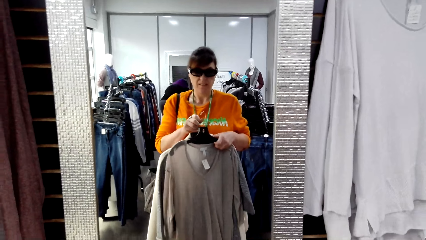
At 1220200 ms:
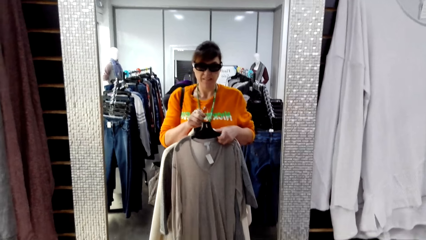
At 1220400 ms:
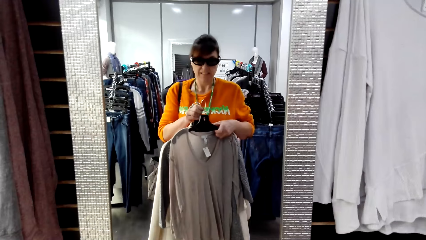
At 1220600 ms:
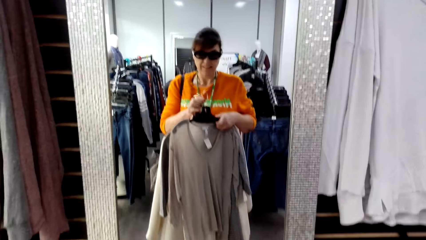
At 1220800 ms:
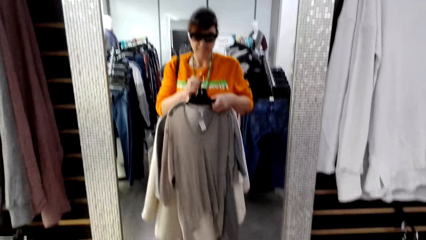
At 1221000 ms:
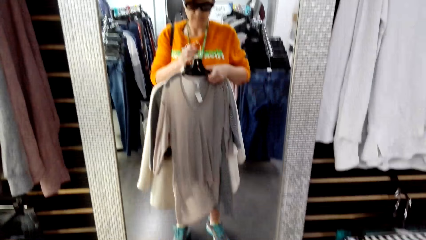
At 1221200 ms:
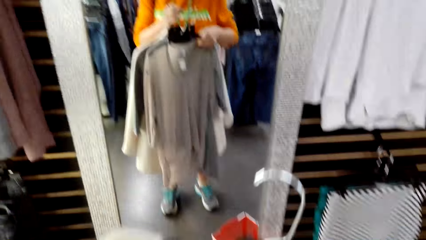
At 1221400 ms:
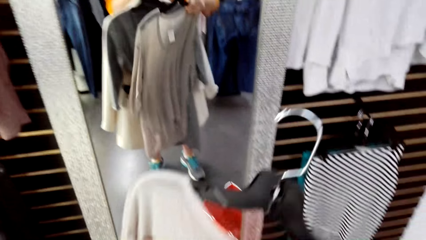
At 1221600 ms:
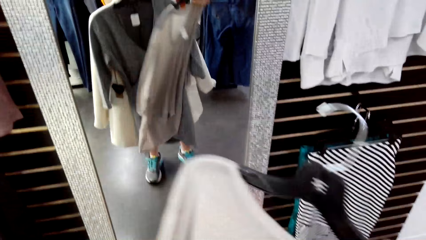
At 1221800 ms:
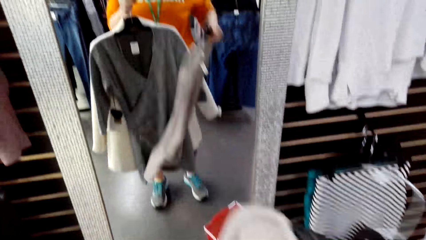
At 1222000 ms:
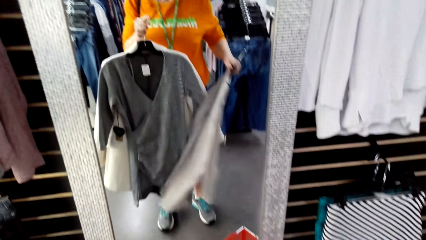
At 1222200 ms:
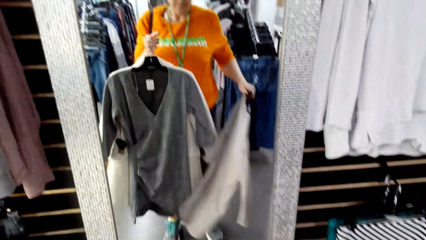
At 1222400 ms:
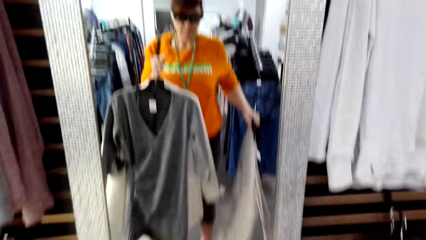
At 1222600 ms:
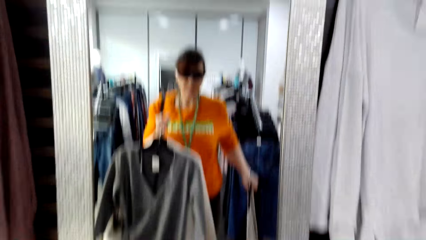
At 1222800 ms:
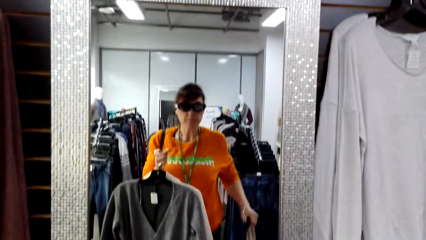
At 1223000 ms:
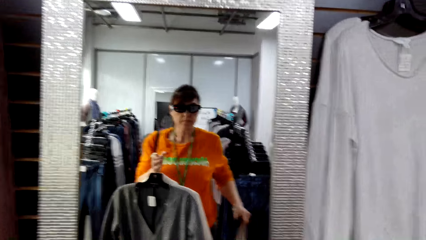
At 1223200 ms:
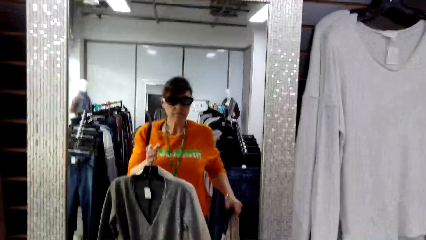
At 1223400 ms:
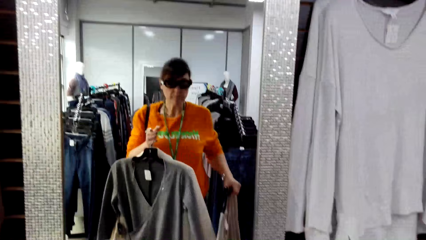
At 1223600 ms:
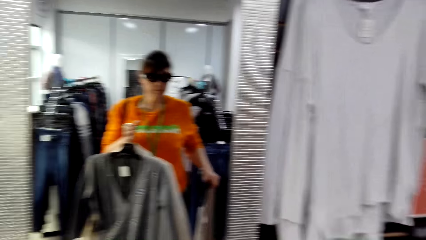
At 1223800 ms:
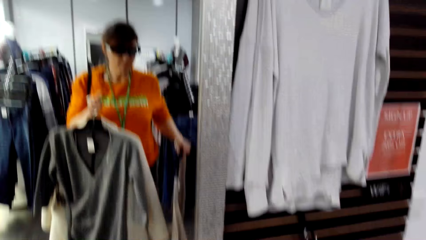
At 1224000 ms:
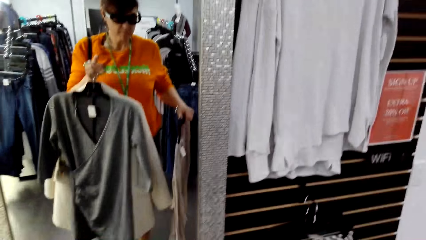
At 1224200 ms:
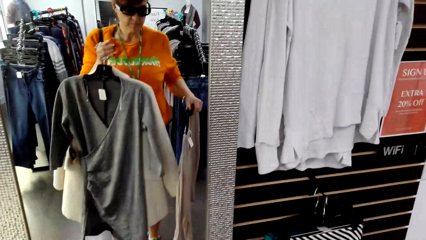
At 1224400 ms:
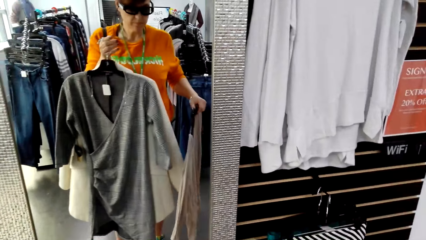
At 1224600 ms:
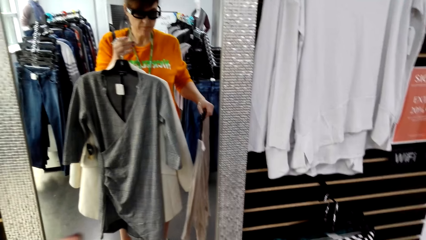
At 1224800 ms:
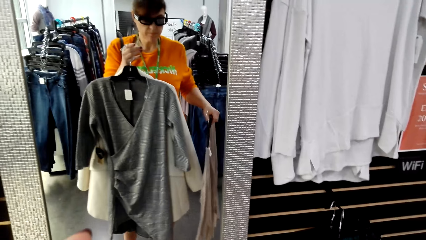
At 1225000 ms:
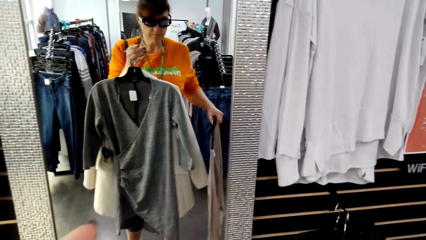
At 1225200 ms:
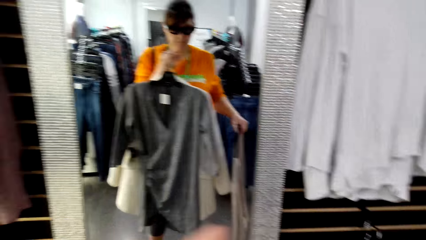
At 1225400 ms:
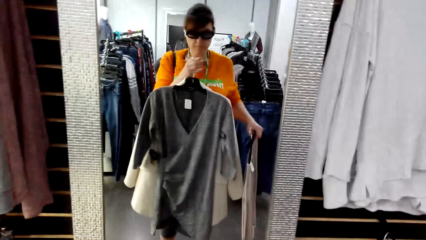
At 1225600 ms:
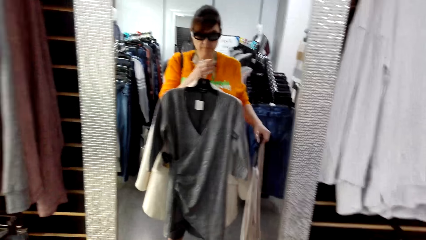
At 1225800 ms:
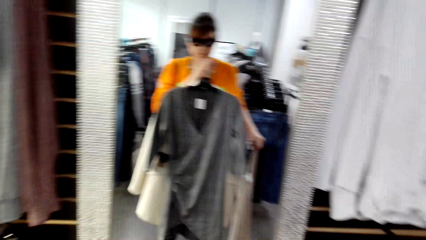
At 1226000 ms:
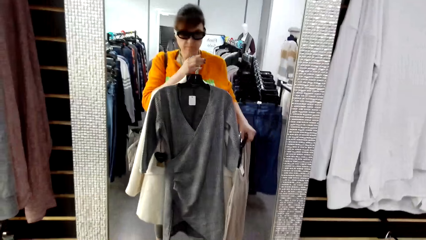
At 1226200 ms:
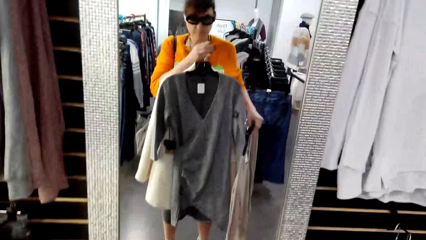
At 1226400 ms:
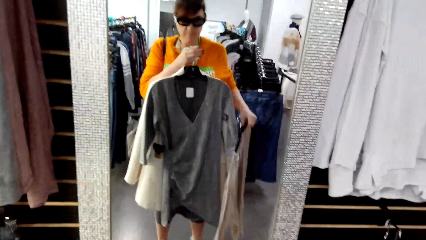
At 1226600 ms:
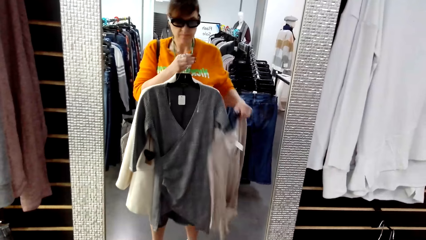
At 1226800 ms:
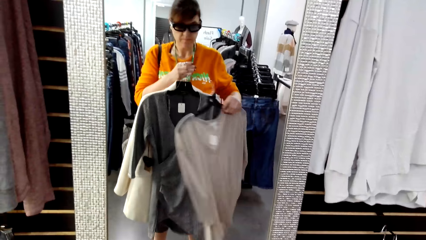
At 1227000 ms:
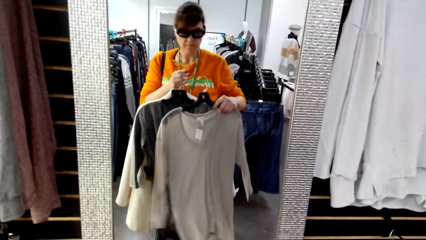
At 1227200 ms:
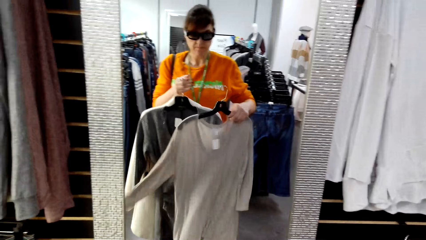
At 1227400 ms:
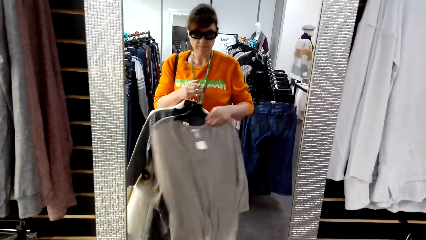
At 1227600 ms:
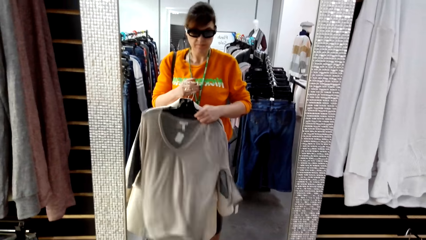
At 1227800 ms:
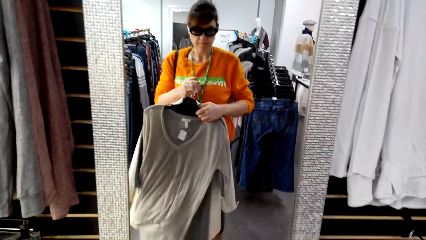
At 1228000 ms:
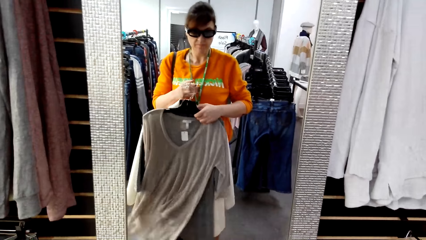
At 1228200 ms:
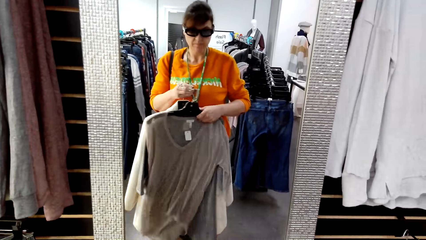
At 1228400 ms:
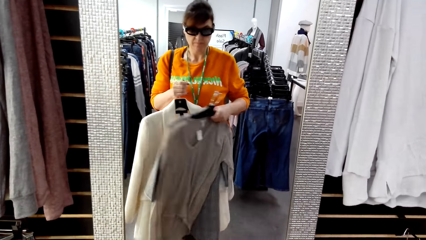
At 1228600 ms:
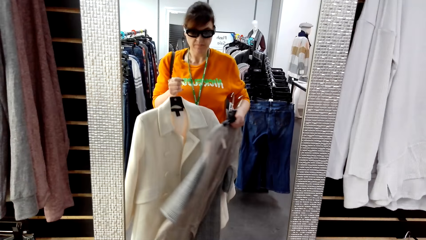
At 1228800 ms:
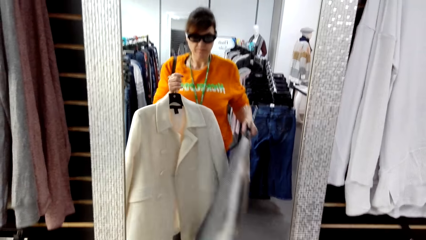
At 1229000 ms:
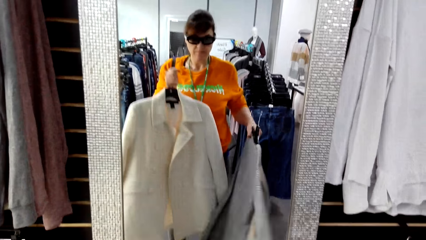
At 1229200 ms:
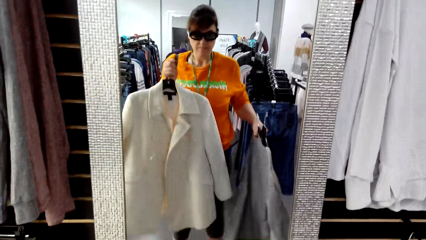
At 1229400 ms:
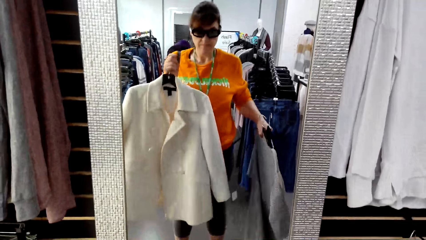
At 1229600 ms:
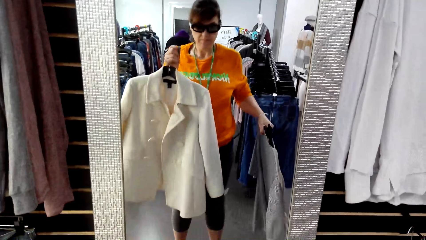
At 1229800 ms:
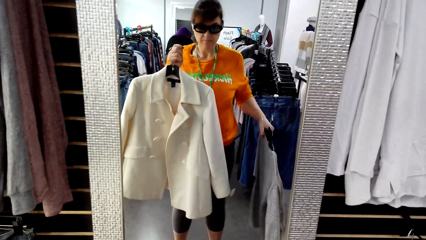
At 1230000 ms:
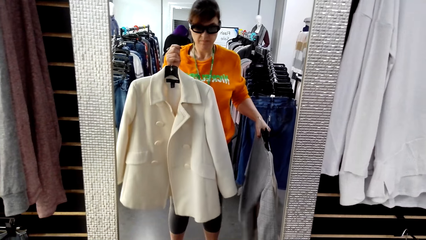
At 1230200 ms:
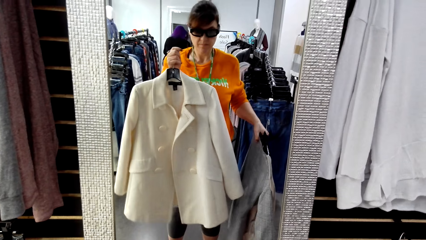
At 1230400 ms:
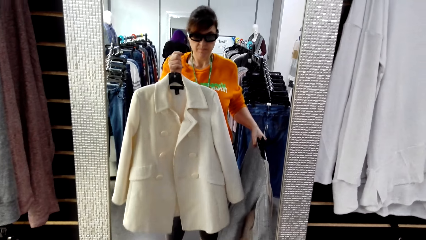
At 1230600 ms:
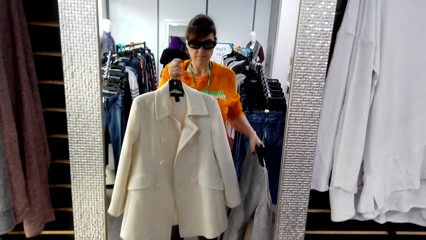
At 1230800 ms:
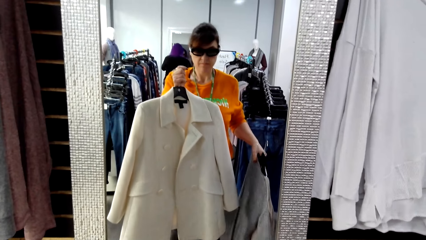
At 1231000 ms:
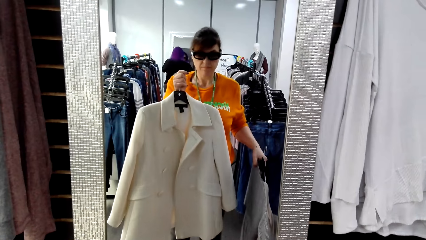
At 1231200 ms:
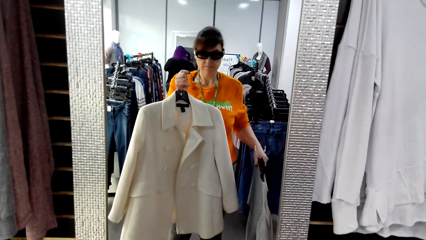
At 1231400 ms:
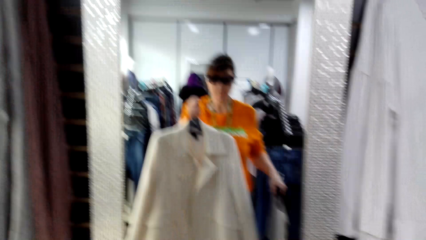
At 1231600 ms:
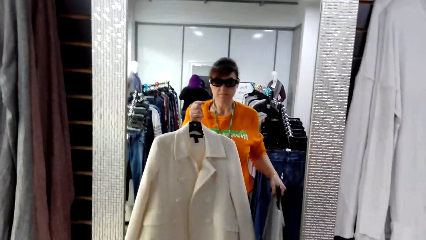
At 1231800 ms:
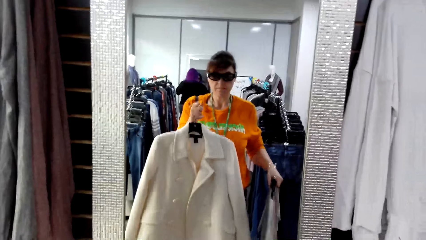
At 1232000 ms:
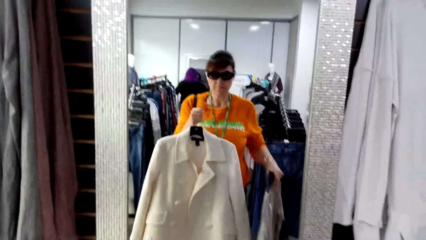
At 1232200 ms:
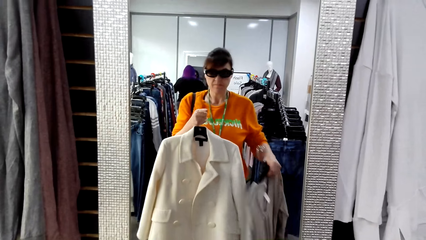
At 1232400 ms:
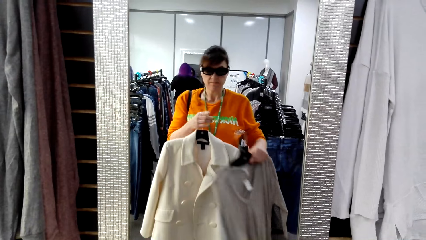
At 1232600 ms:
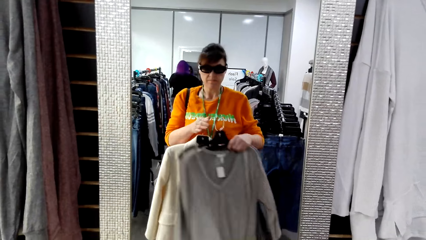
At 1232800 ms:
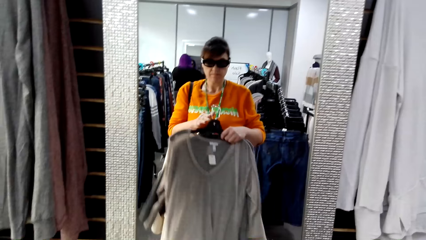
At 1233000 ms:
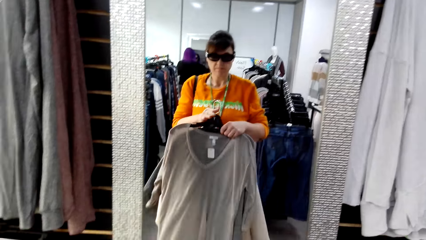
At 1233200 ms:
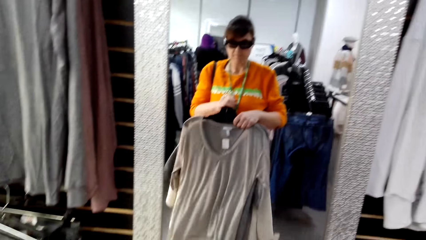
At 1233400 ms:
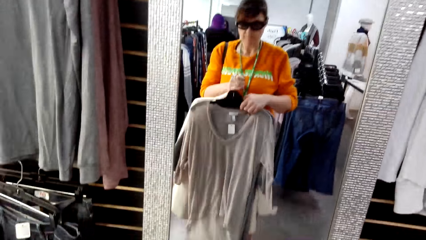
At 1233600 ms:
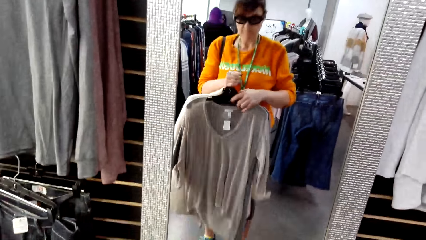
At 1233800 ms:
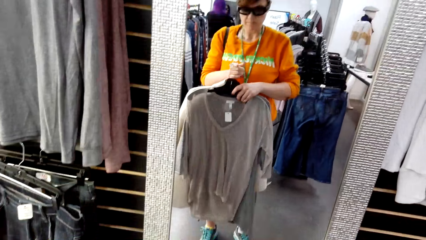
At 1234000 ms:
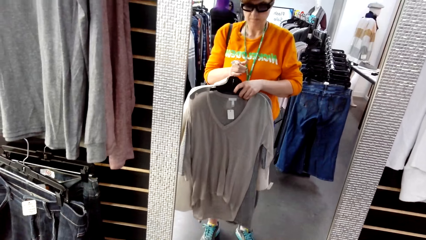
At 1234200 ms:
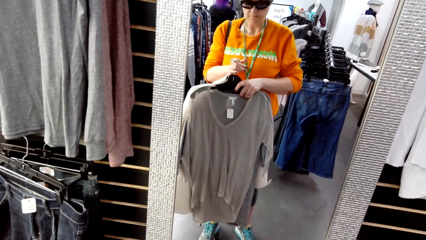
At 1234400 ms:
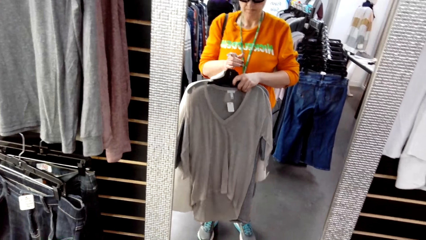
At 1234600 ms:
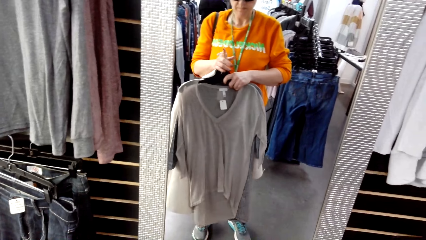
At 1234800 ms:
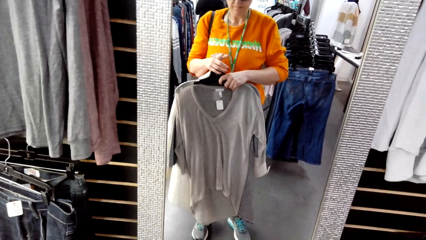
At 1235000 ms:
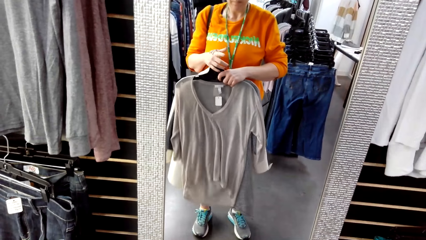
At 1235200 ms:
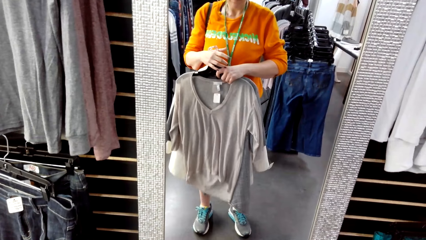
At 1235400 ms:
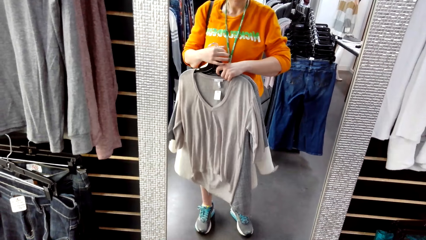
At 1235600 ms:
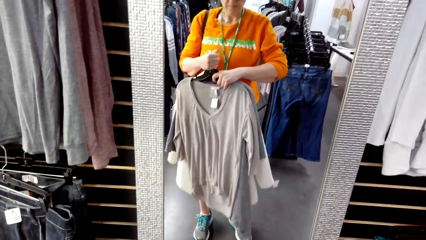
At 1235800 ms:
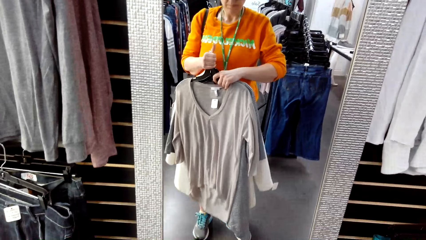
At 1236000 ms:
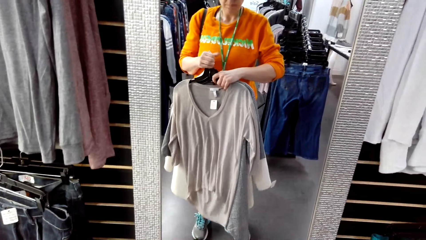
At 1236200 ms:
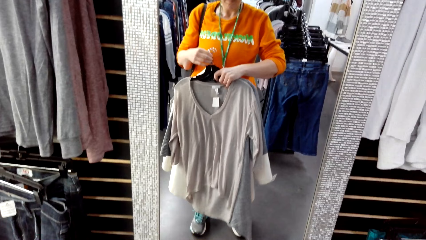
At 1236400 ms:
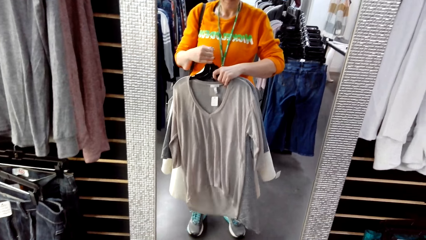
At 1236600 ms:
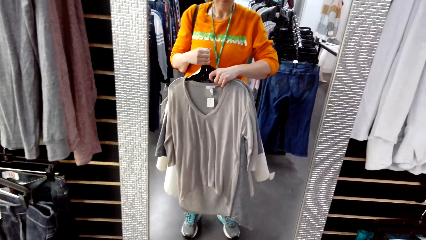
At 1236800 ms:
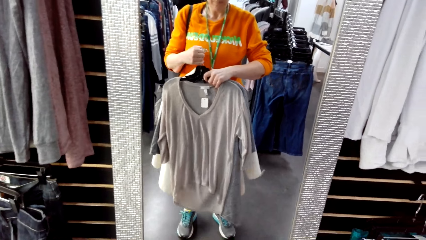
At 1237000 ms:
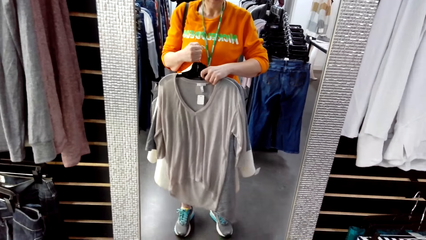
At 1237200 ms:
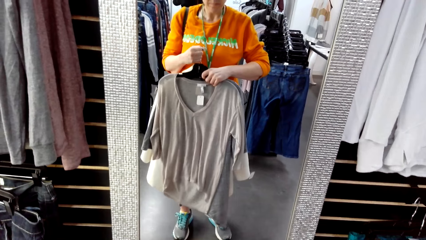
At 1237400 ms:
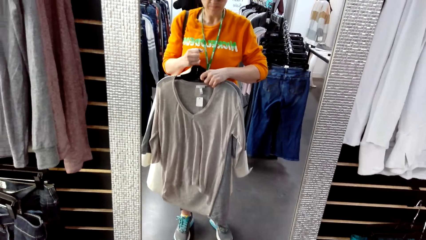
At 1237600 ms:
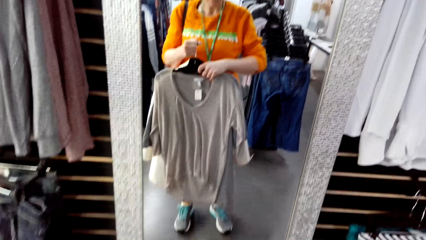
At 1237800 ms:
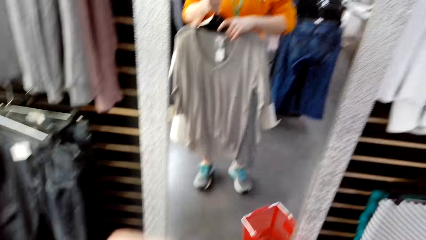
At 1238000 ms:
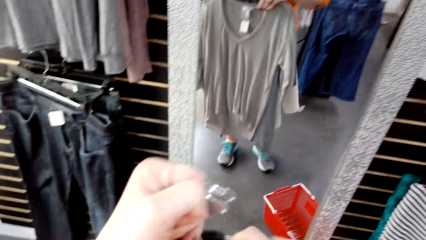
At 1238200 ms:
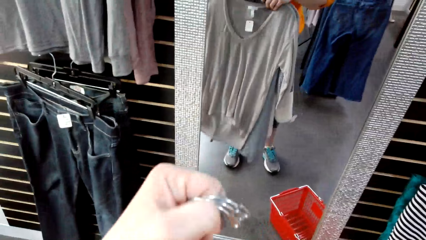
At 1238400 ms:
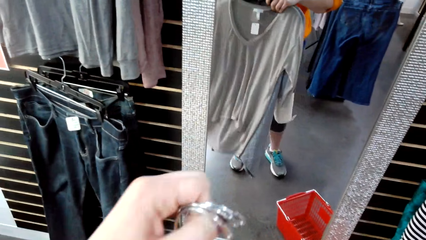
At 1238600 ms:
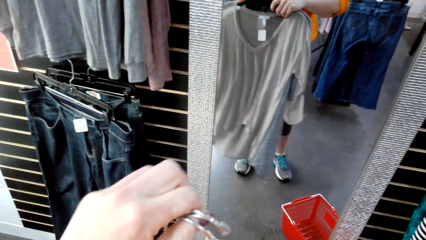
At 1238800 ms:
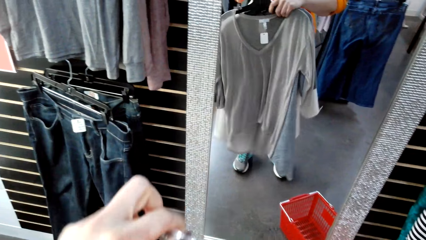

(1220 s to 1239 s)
The camera wearer examines the clothes on the mirror. They lift the clothes. They look in the mirror.
